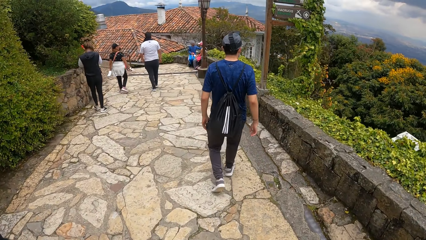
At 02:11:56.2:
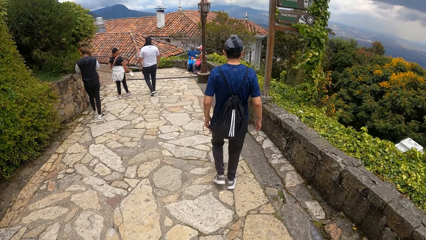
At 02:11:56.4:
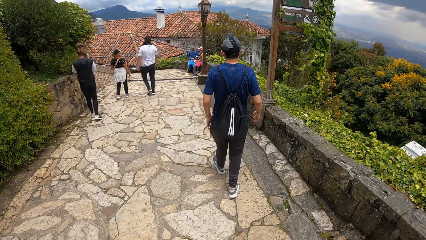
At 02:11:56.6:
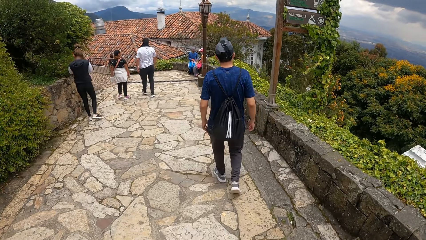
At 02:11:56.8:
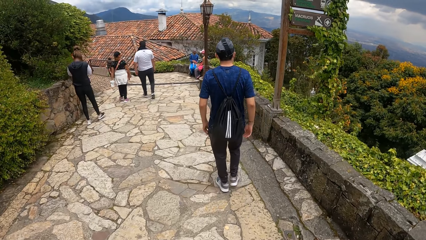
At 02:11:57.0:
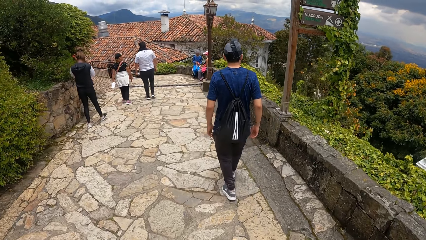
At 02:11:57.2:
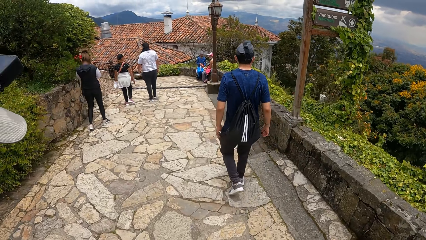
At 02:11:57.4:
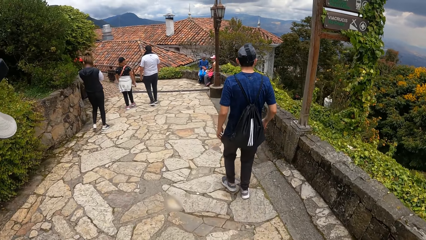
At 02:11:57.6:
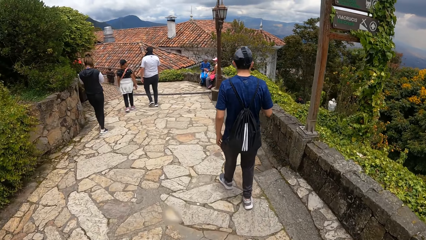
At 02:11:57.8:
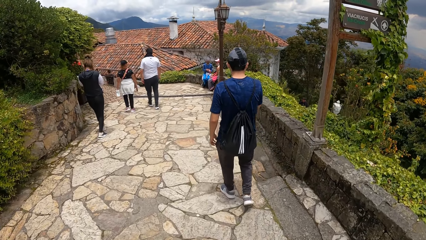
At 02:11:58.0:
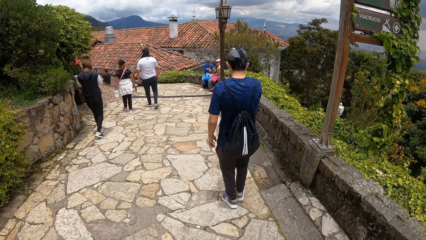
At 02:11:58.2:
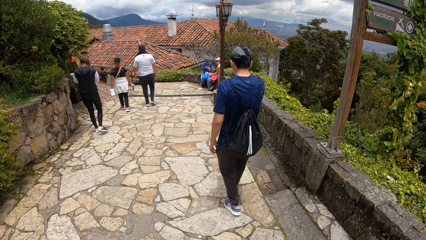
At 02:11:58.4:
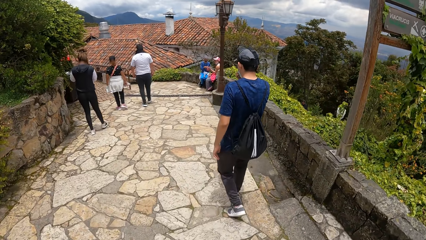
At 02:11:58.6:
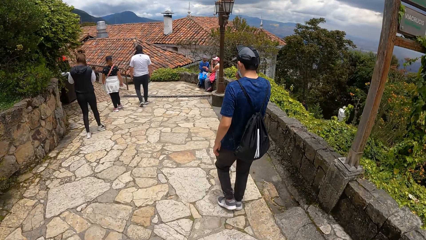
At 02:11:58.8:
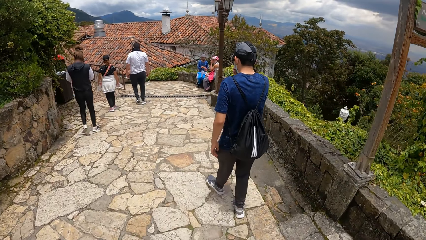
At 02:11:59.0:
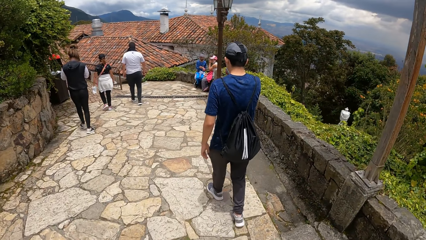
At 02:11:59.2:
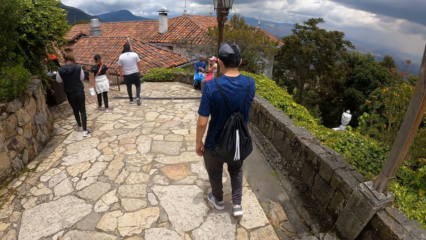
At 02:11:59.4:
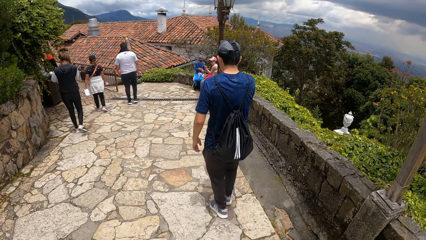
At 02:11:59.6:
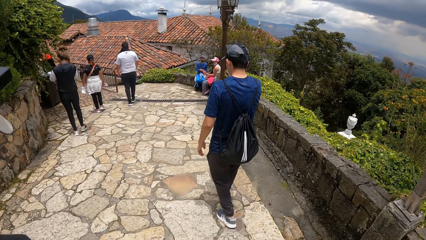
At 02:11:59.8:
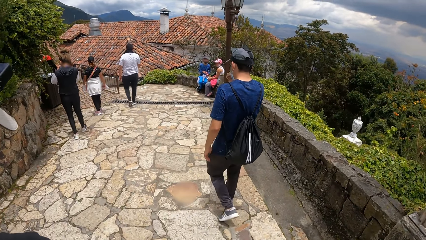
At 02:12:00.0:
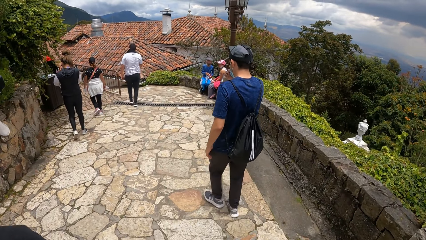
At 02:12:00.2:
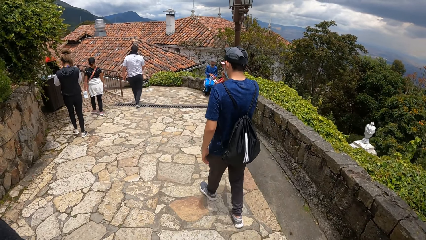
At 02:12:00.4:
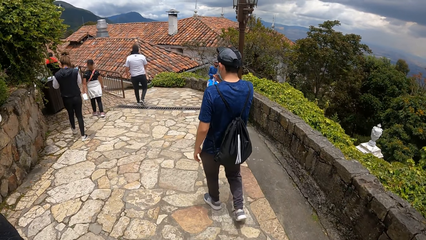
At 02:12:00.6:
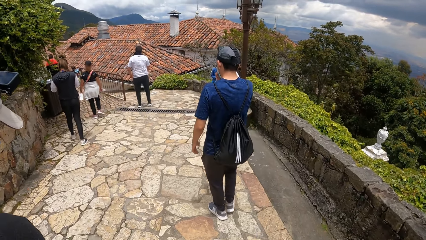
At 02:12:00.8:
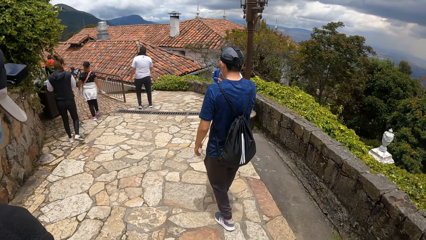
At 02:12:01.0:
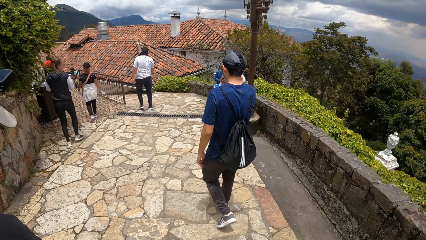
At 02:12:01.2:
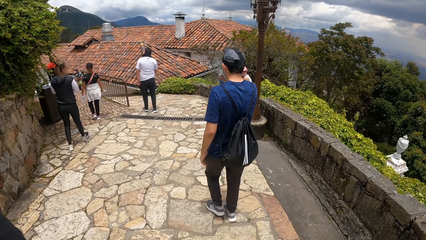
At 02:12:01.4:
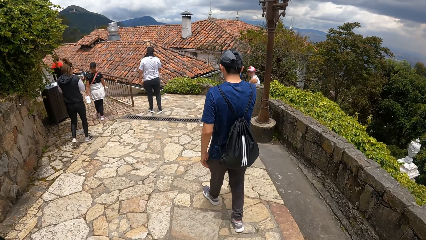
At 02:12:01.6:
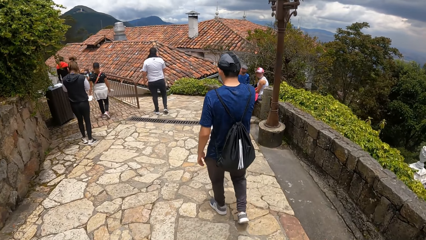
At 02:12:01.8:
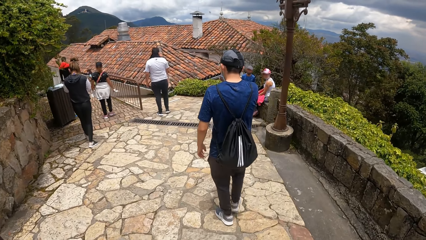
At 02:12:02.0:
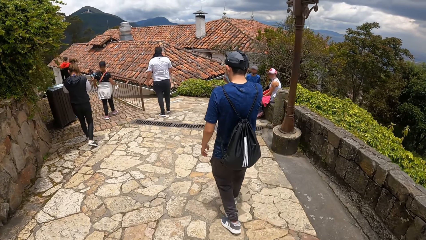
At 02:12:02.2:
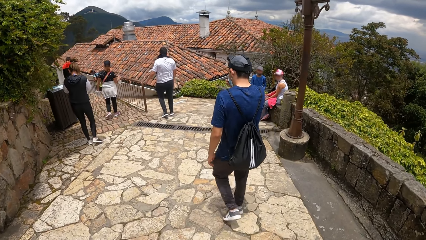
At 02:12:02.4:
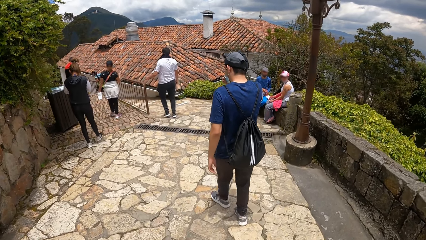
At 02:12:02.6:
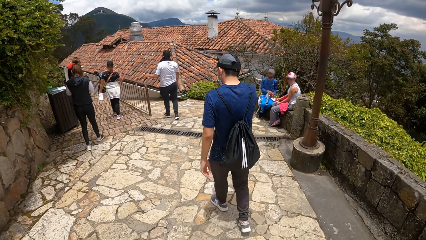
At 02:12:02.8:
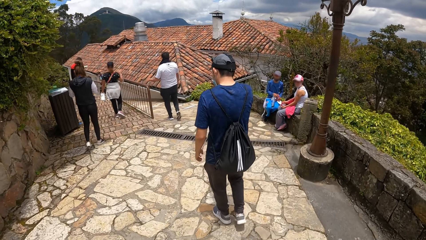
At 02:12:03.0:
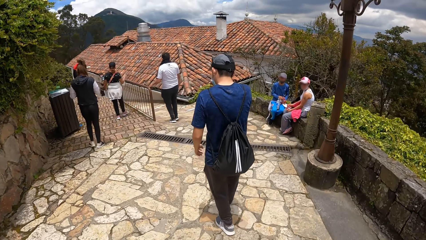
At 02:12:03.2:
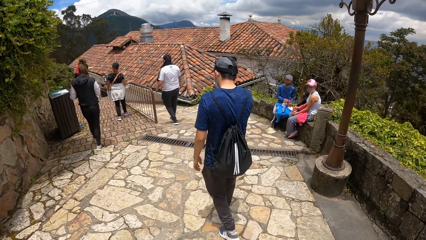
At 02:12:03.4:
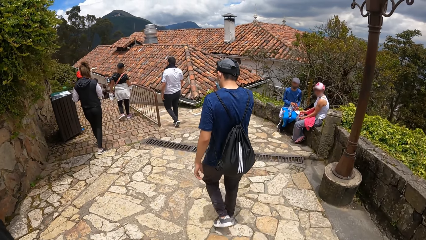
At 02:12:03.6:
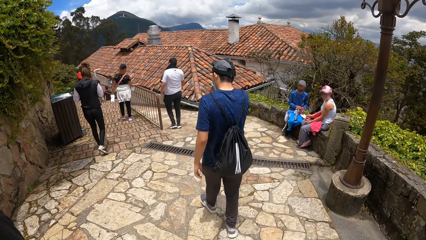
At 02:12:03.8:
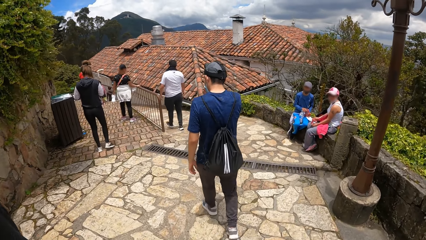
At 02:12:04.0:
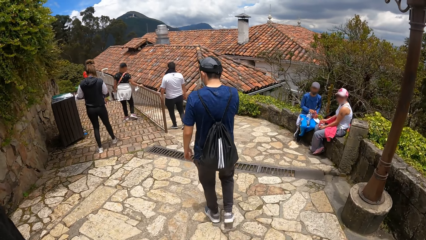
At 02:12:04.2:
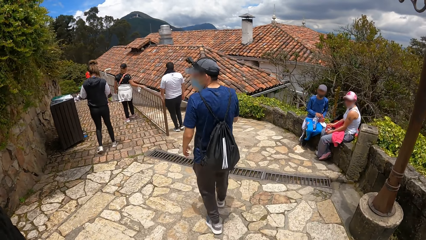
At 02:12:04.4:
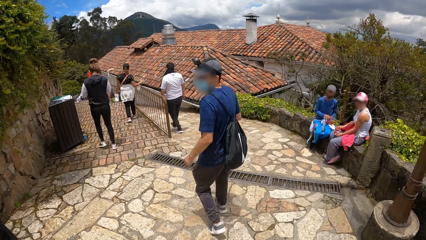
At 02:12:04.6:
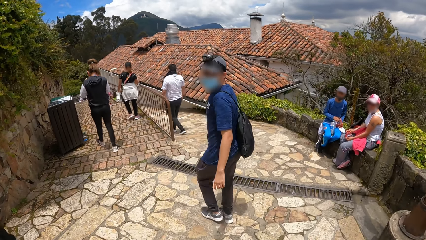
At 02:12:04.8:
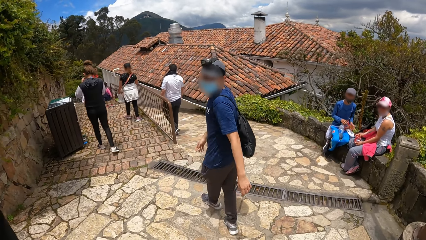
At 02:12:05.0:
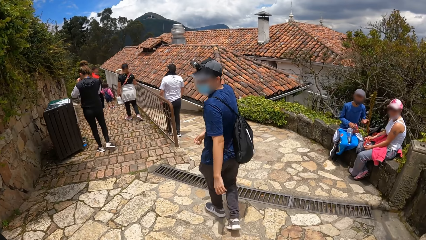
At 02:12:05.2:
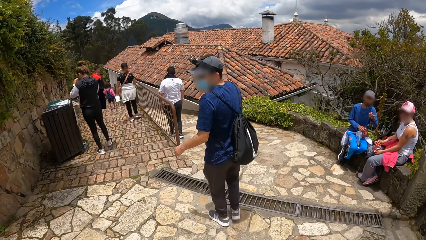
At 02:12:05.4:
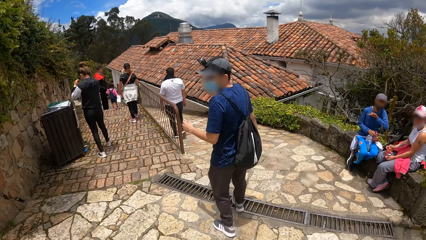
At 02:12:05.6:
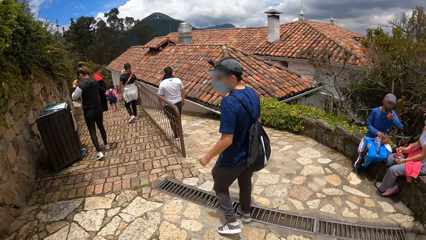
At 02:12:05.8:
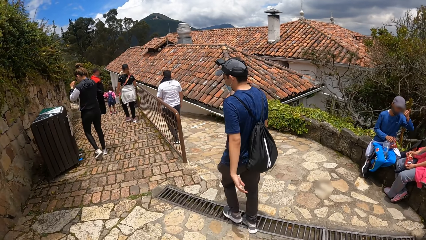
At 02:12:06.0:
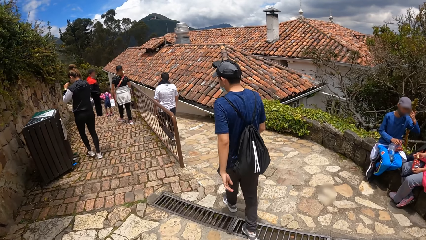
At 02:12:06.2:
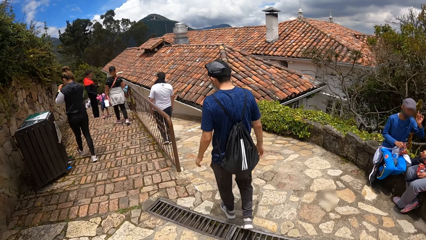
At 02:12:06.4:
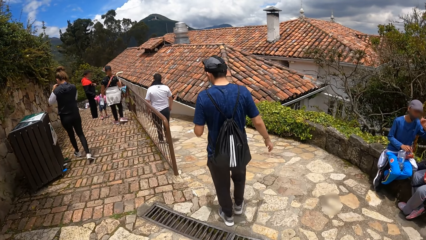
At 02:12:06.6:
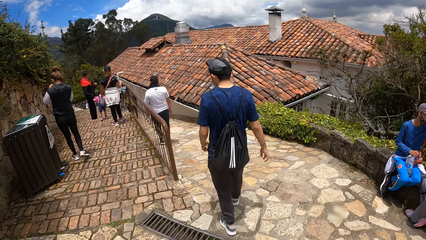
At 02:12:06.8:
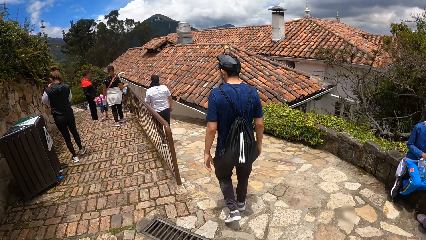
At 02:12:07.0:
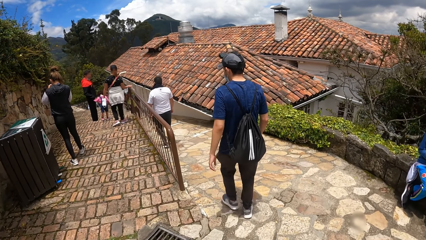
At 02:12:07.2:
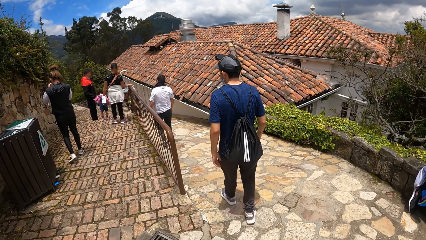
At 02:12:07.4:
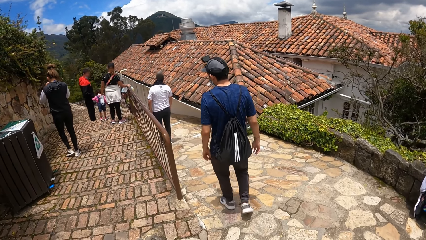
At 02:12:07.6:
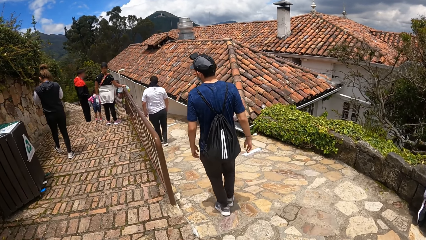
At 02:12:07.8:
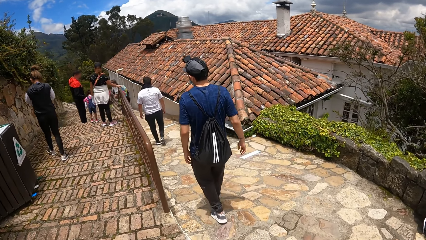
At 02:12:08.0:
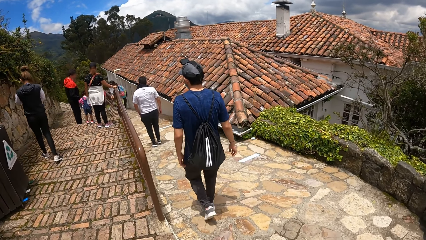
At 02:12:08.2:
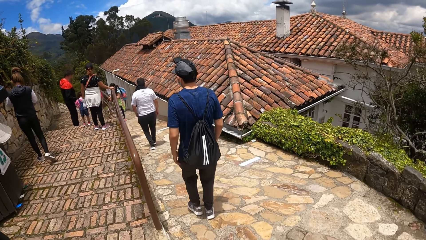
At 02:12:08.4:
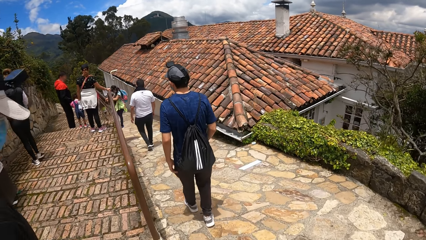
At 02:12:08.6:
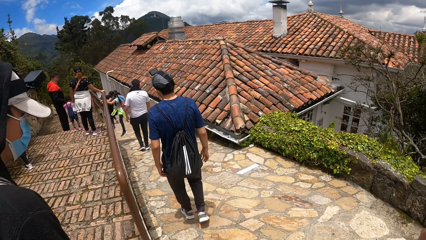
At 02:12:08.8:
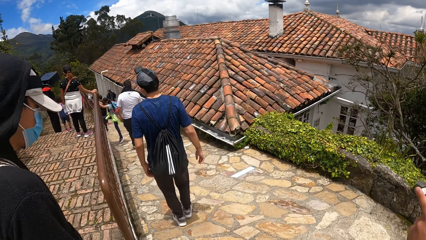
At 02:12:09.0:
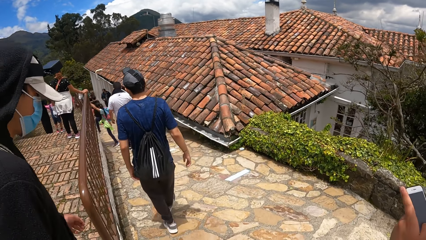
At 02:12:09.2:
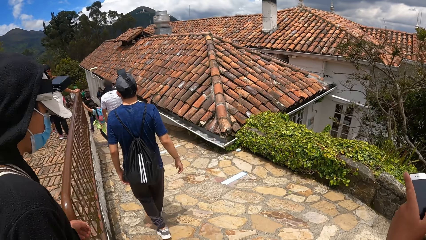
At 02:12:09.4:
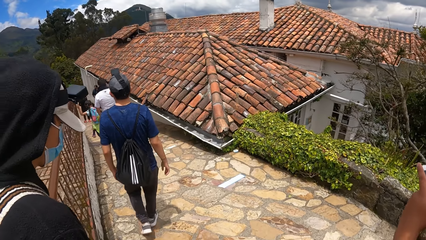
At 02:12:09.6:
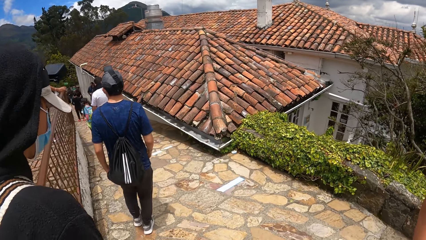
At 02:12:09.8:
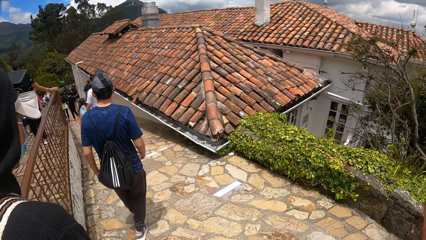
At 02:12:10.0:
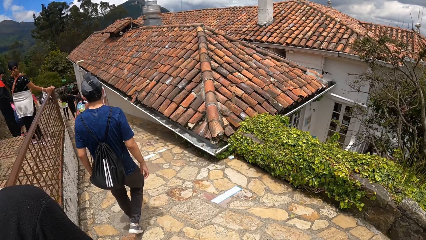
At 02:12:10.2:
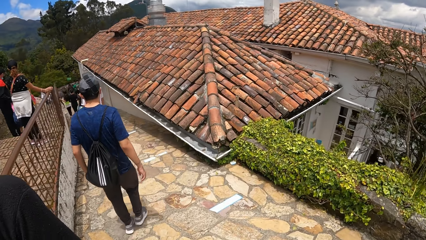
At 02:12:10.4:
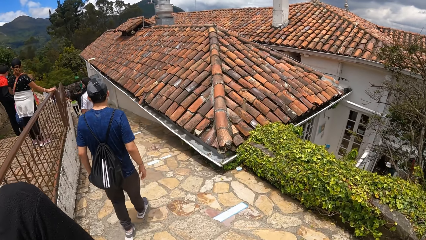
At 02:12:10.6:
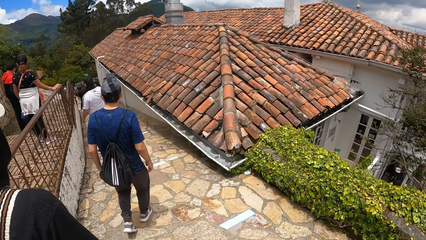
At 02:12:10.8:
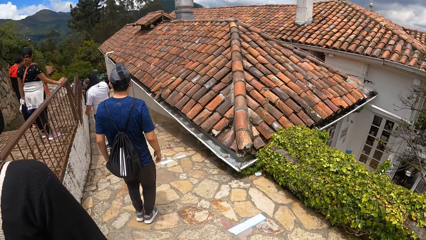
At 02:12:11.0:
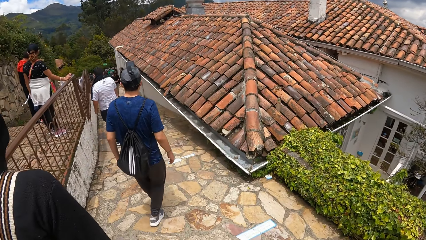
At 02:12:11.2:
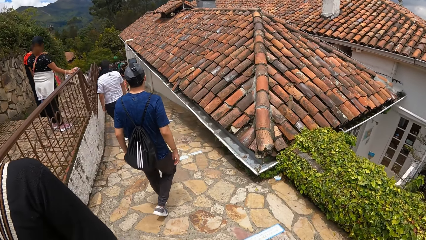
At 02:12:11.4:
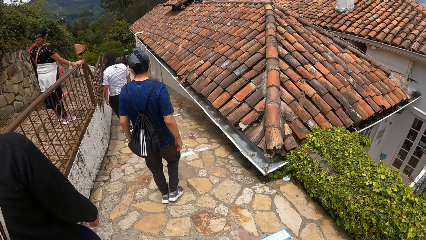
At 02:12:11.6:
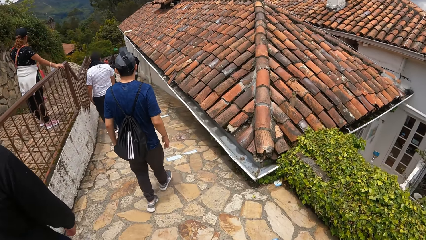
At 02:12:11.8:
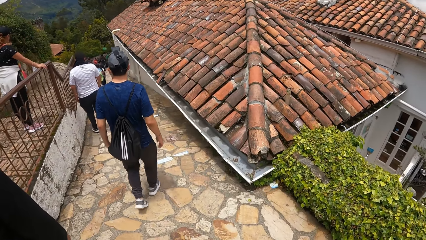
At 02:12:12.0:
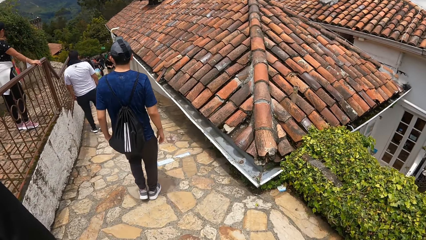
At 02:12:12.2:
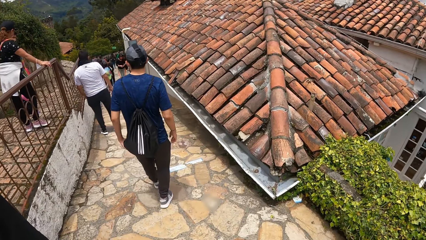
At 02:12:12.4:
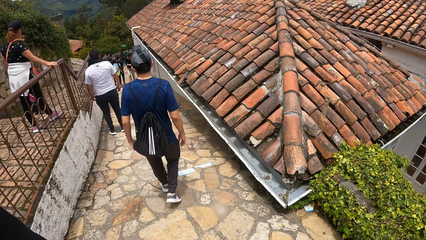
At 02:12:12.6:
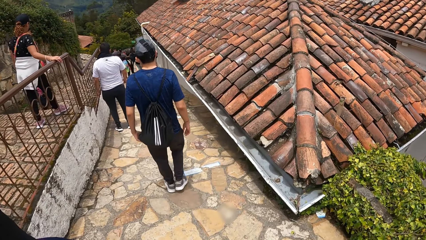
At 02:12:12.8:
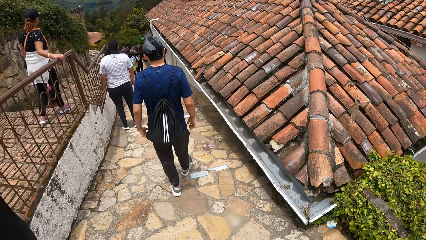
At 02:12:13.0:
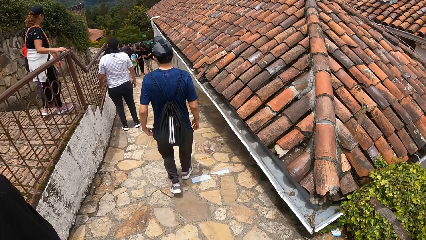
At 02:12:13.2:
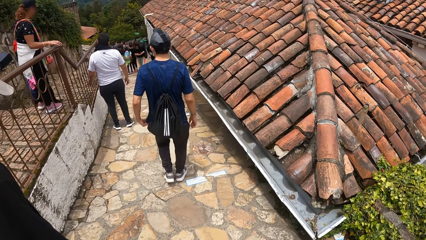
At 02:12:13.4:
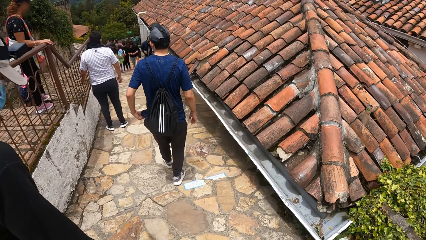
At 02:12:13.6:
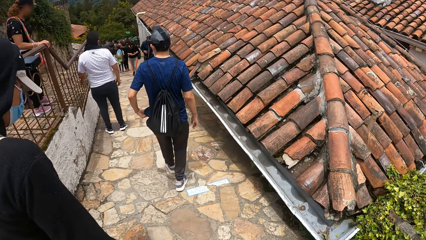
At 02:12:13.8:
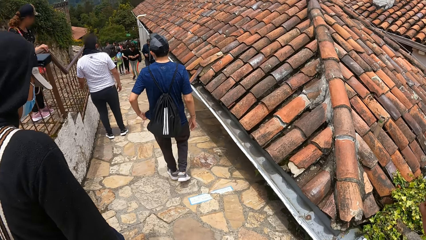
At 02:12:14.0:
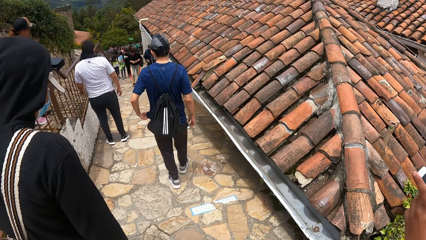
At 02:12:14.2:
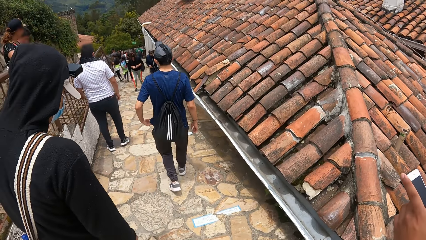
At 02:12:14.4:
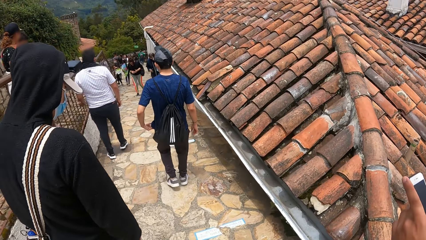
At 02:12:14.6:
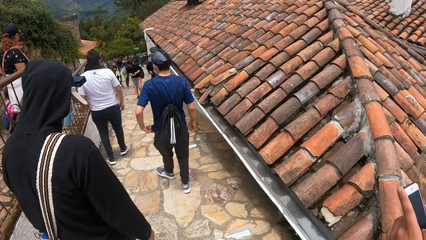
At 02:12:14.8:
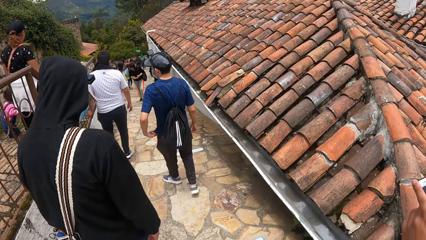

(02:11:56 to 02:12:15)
A man and another man walk on the path. The first man touches the face mask on his face with his right hand. He touches it again. The first man and the other man walk on the path. The first man looks back. The first man turns back. Someone walks on the path. The other man presses the phone with both hands. The other man walks on the path. The first man touches his cloth with his left hand.
